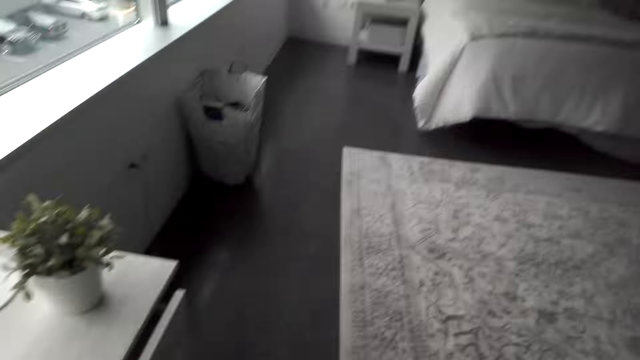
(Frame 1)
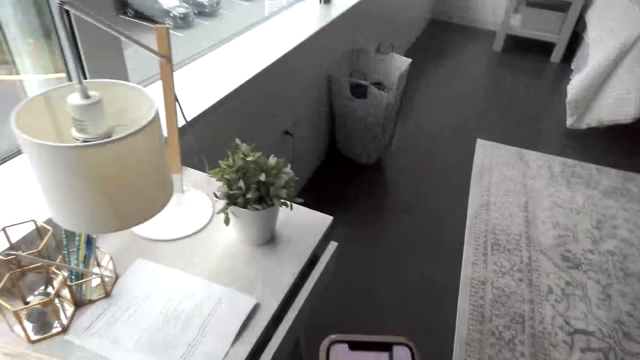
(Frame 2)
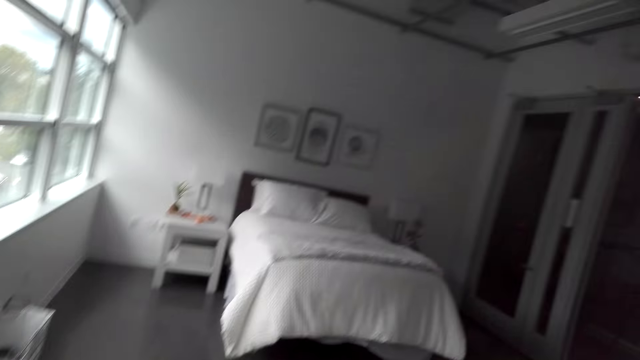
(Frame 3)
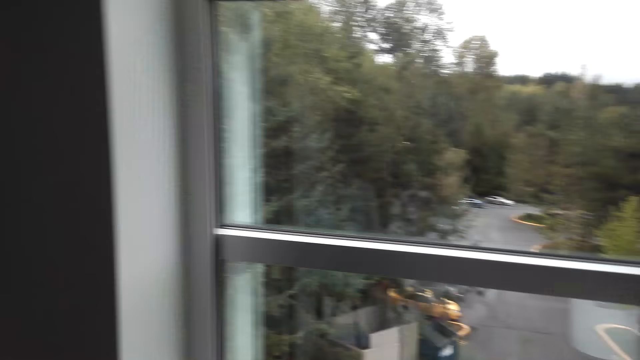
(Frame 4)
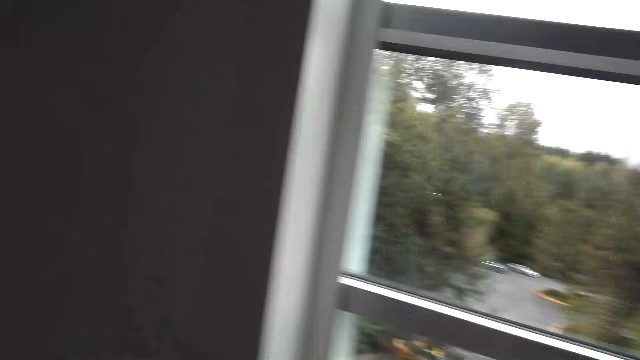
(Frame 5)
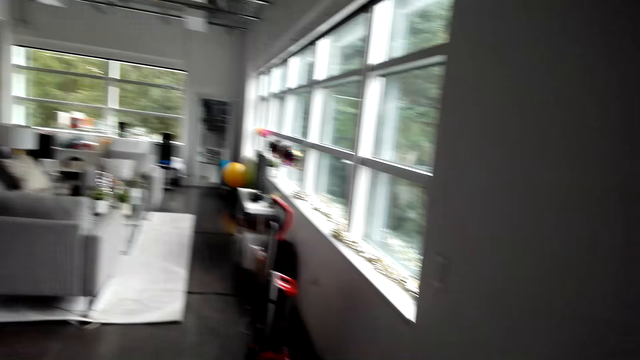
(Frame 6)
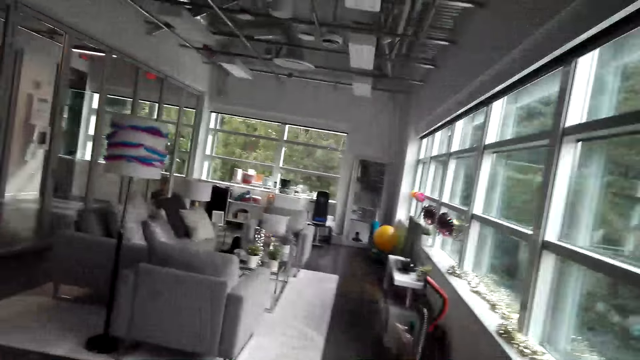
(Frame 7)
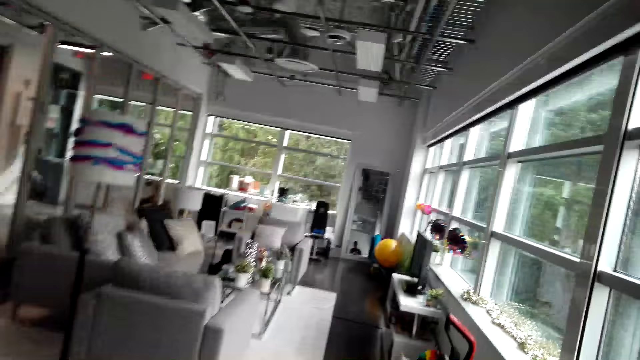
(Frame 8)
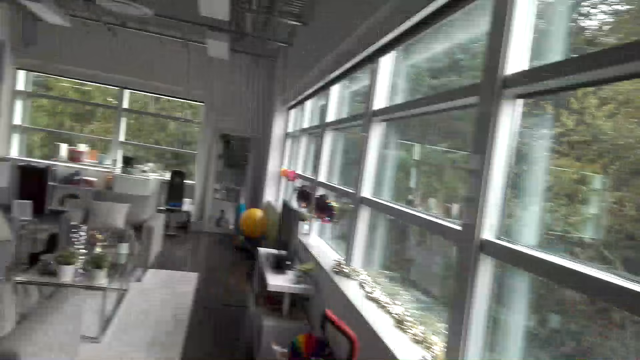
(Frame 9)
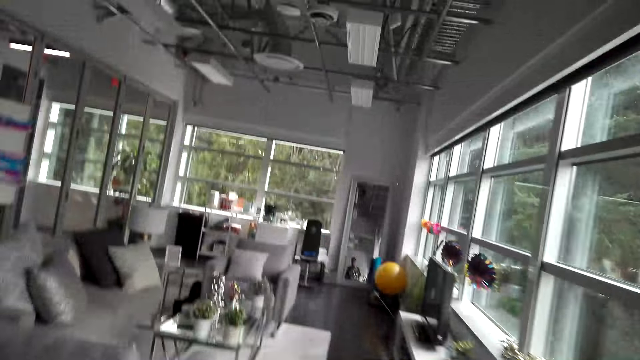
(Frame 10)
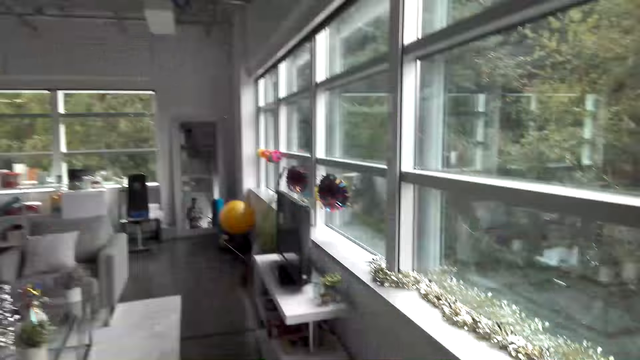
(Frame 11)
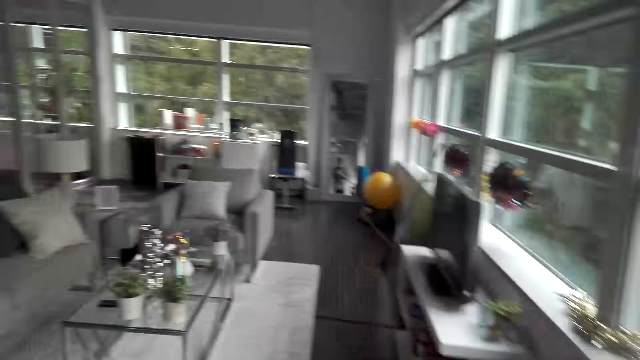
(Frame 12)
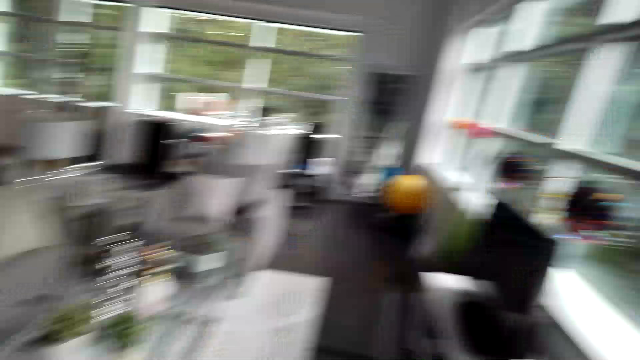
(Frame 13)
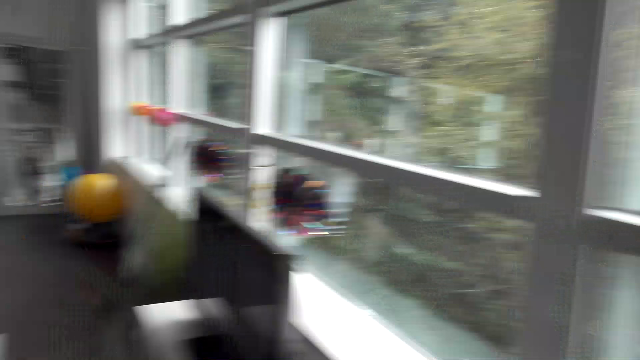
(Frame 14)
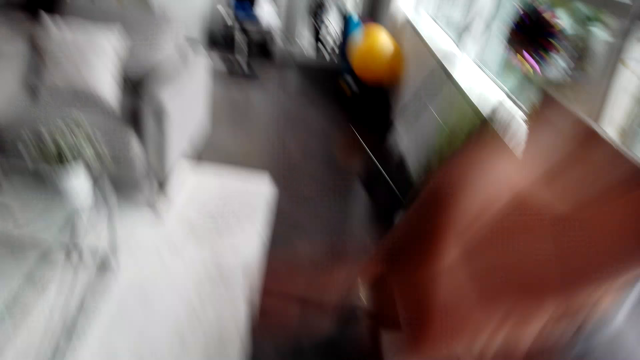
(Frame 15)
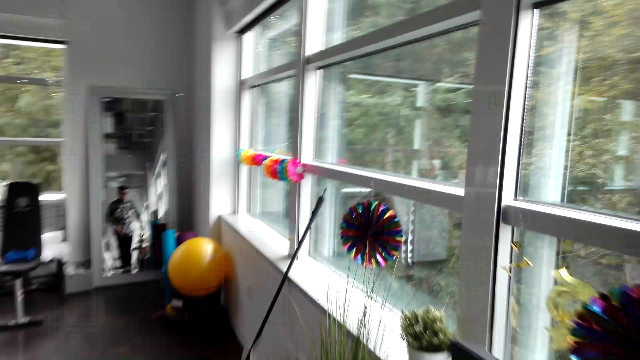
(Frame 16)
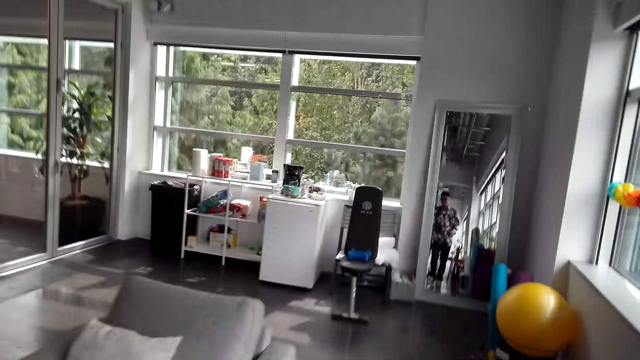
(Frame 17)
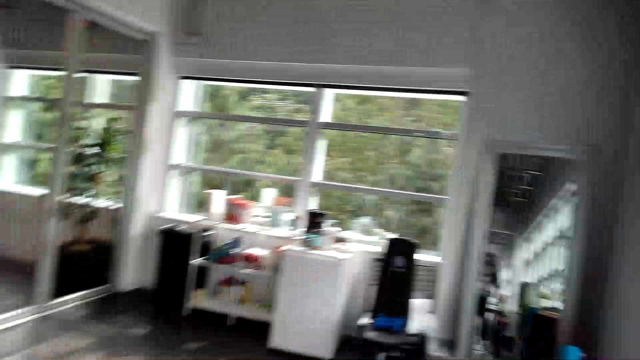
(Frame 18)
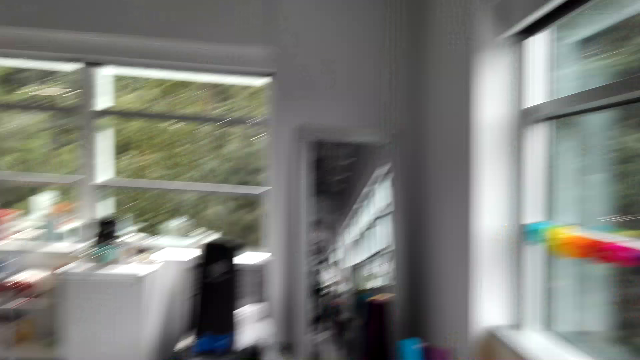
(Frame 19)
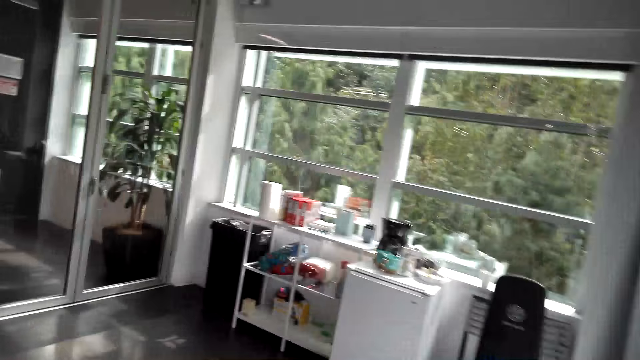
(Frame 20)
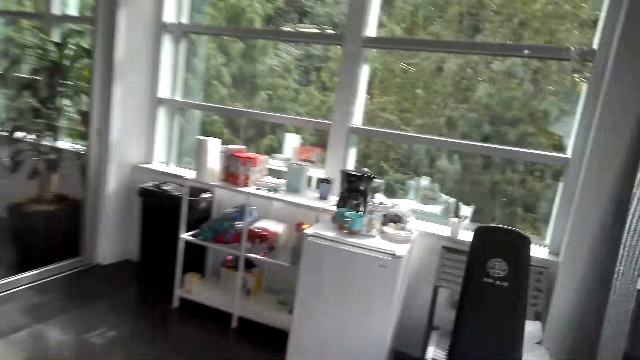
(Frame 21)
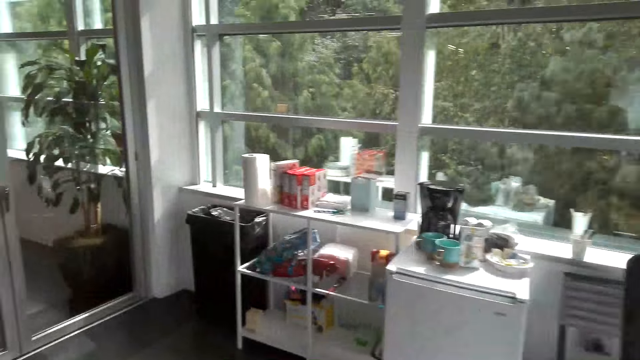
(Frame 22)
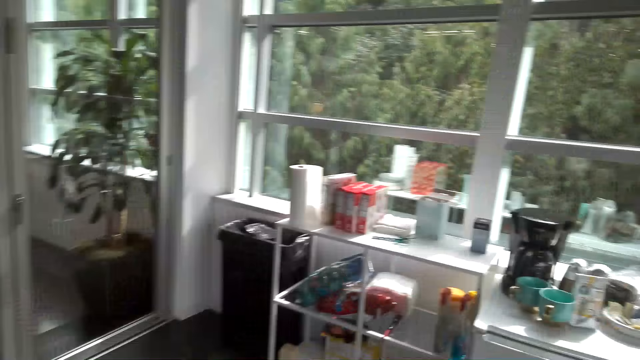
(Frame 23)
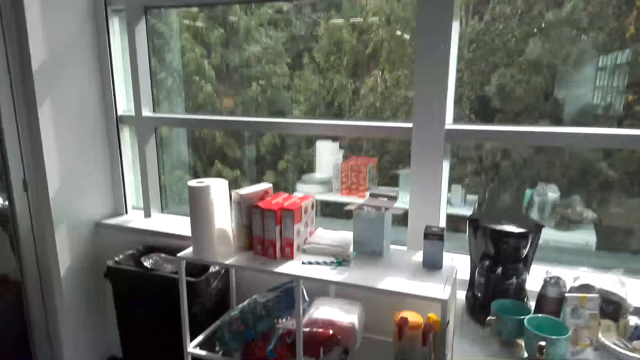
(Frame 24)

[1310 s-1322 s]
The camera wearer looks through the window. They move their hand.

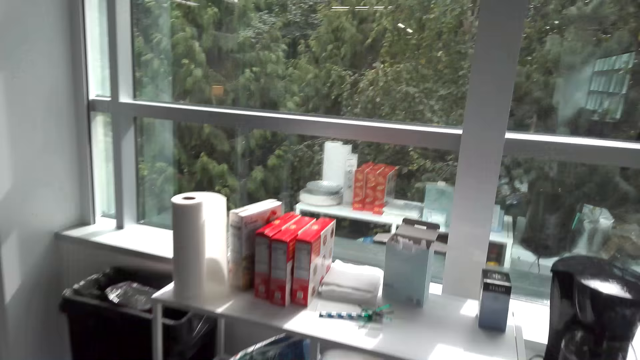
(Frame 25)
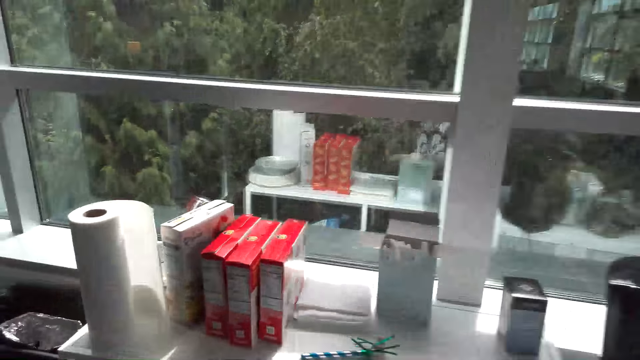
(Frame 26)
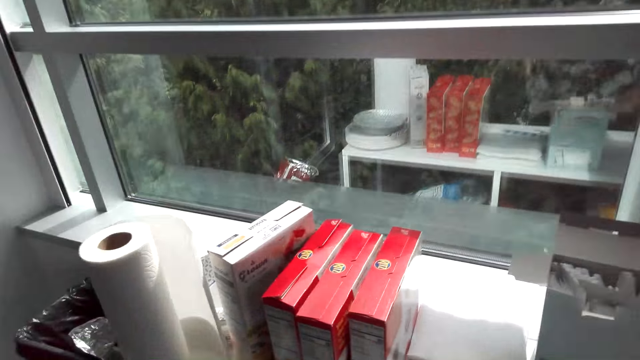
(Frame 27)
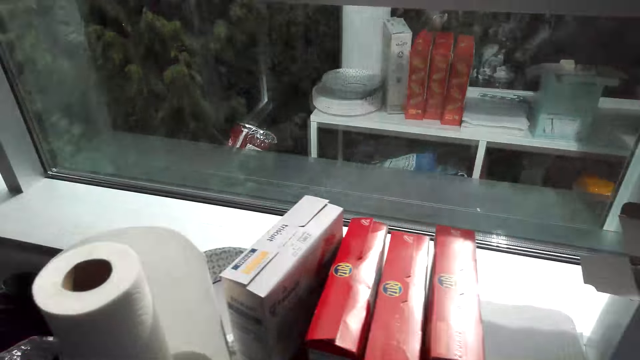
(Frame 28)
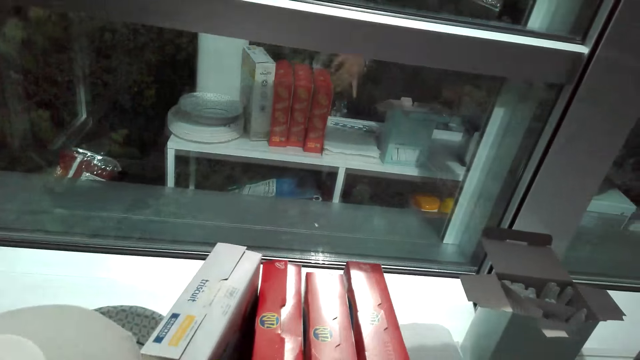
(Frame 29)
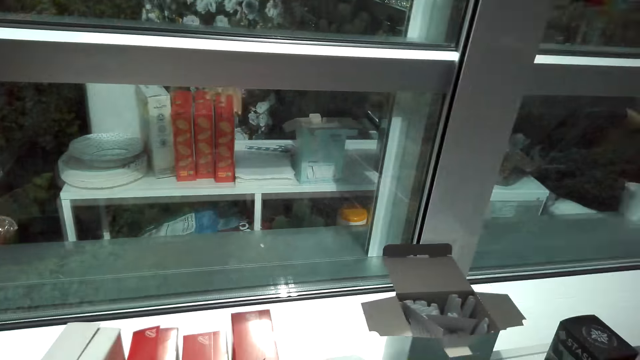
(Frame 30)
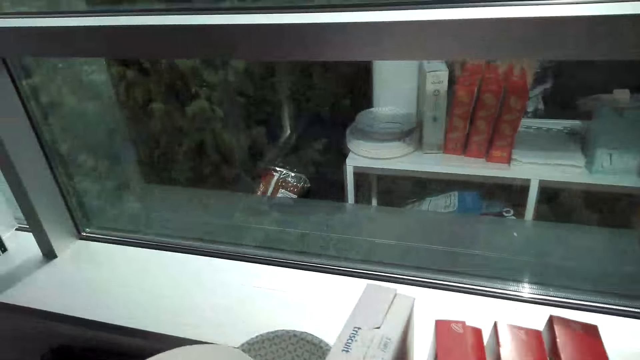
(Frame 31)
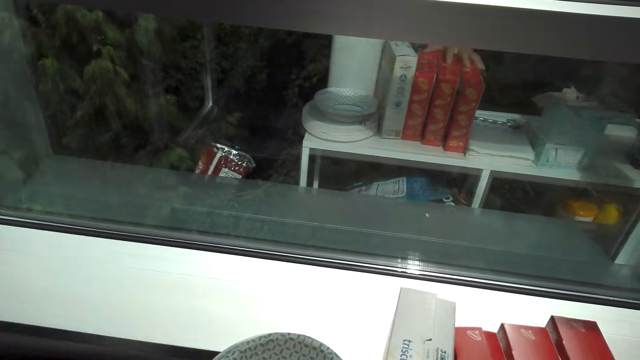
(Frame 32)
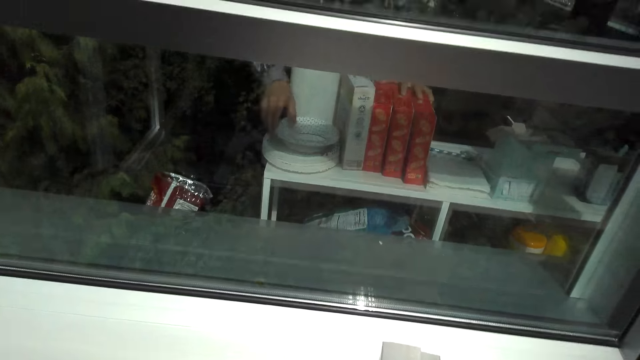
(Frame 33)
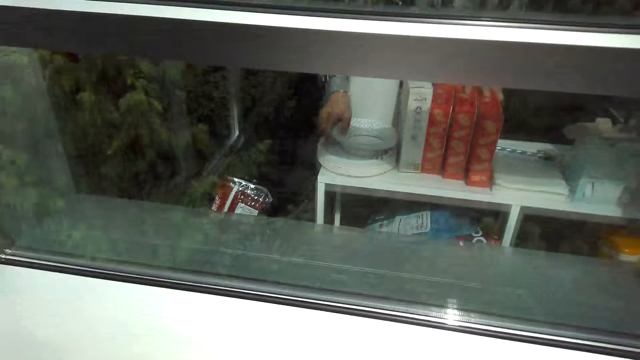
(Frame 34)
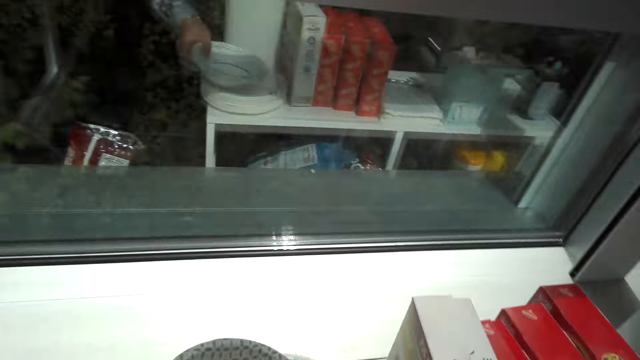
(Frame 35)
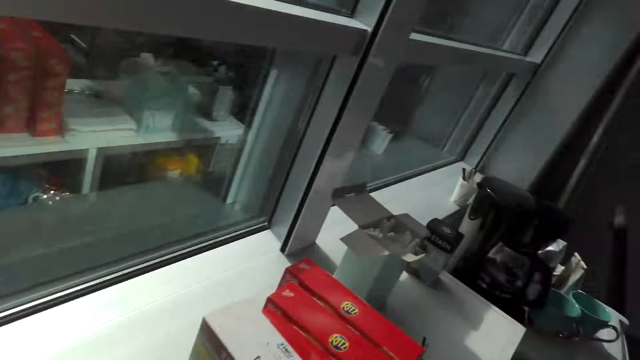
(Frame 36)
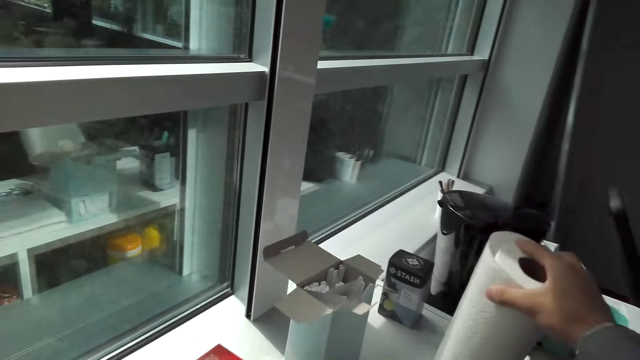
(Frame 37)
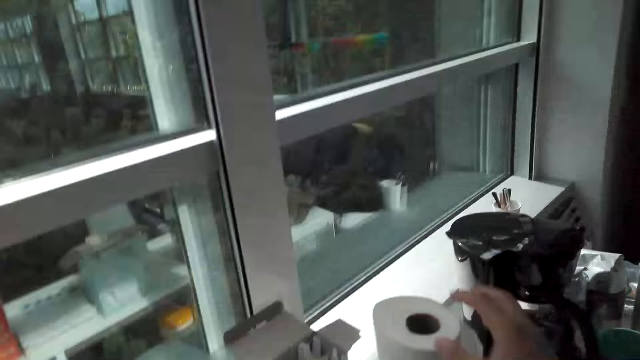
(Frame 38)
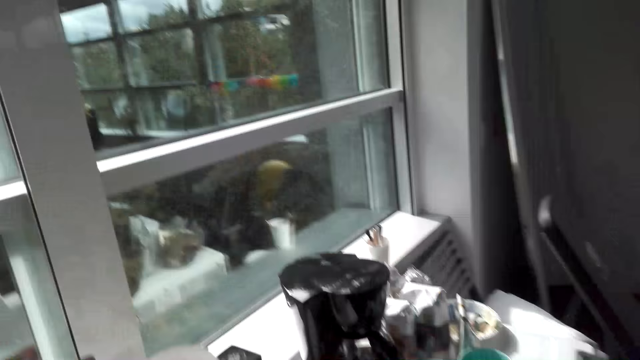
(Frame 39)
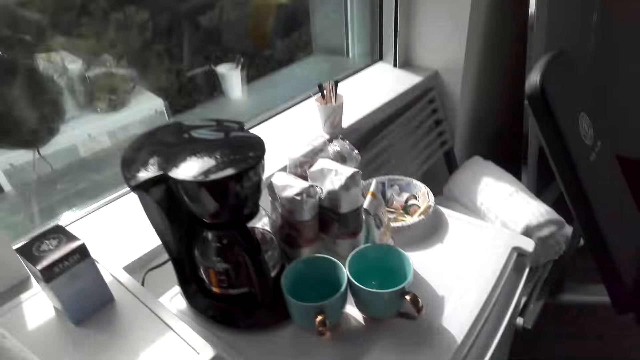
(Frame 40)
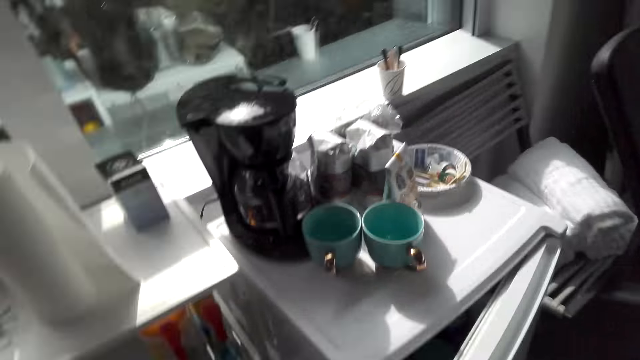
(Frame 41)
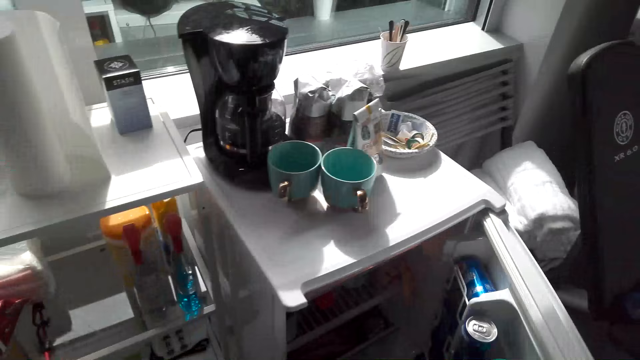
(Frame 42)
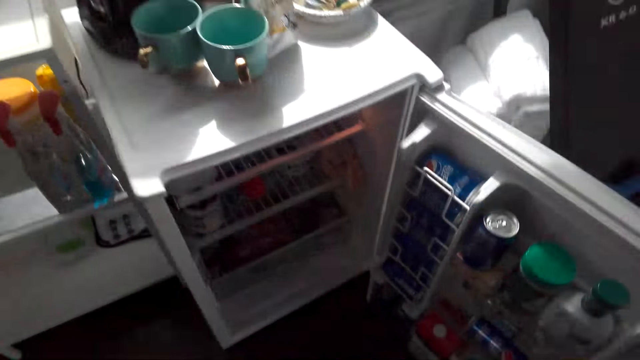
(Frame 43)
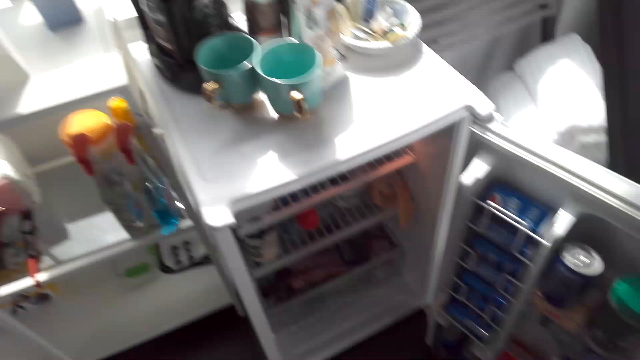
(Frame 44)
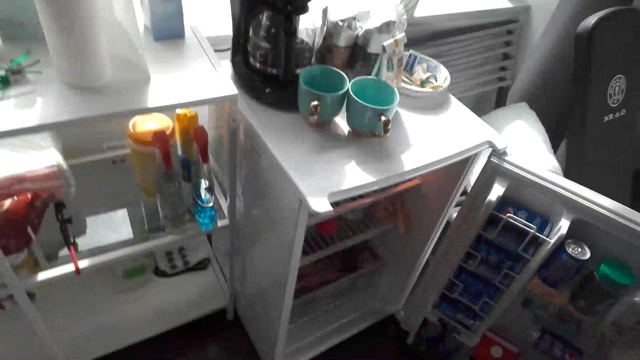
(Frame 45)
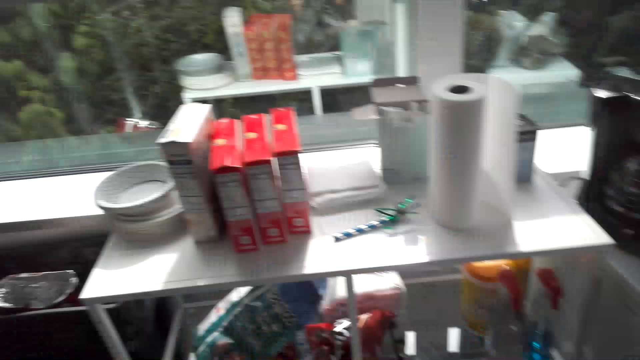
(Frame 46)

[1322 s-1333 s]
The camera wearer picks up a plate. They put the tissue on the counter. They open the fridge.
